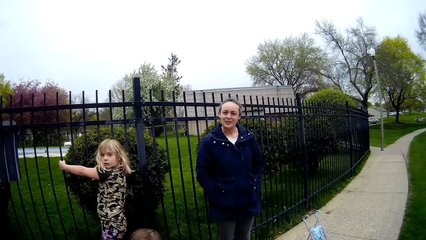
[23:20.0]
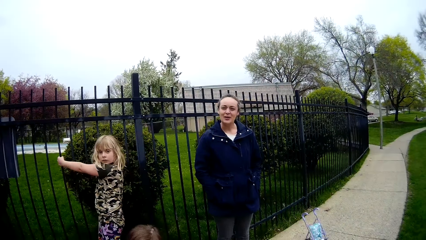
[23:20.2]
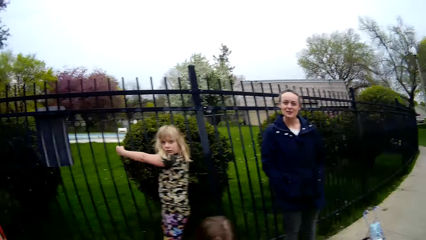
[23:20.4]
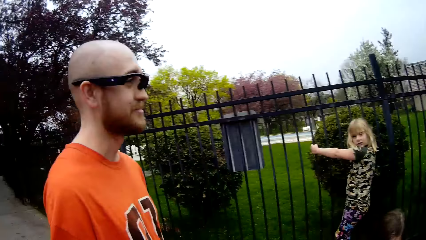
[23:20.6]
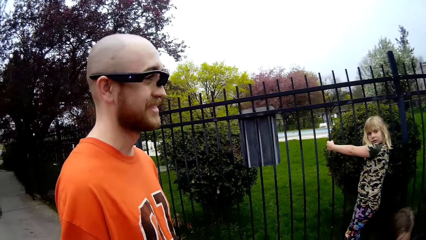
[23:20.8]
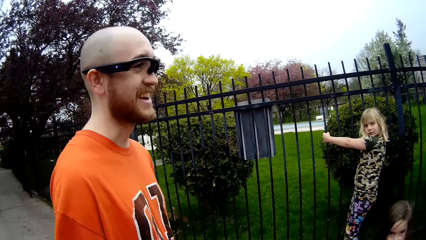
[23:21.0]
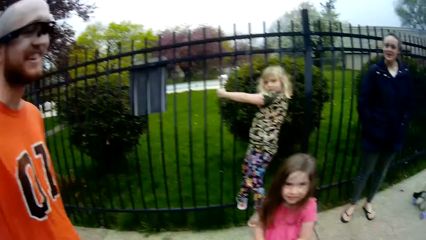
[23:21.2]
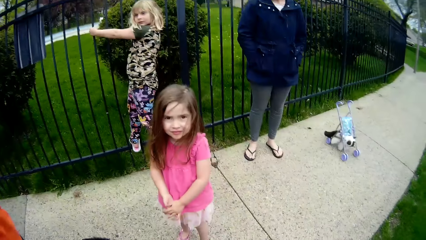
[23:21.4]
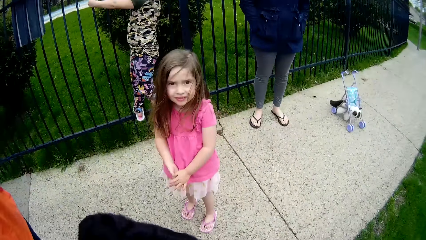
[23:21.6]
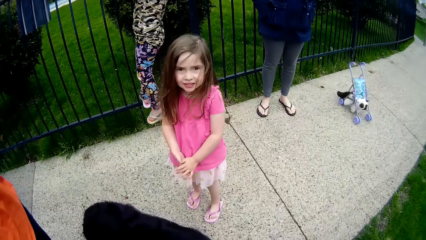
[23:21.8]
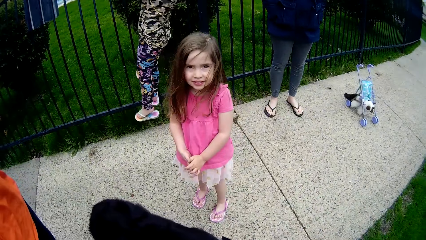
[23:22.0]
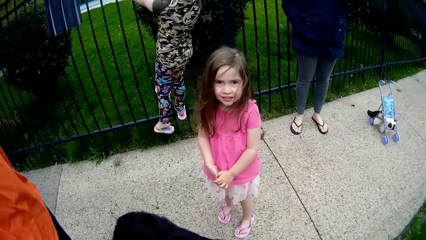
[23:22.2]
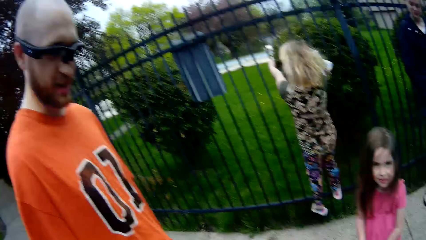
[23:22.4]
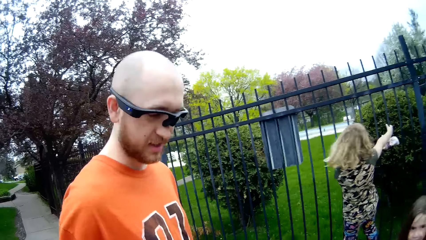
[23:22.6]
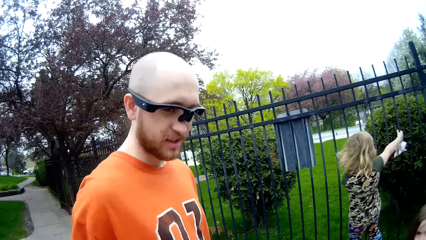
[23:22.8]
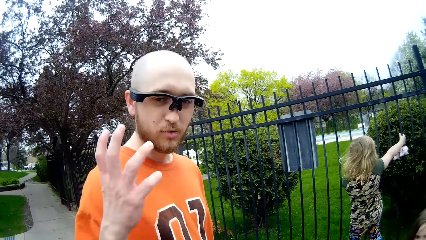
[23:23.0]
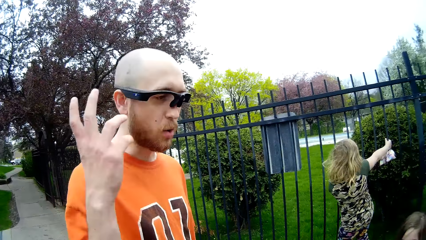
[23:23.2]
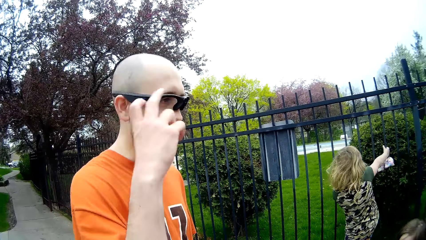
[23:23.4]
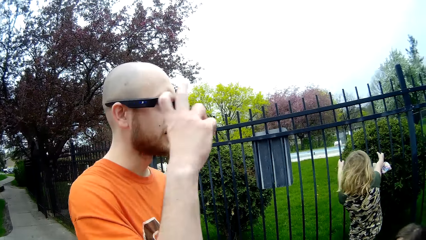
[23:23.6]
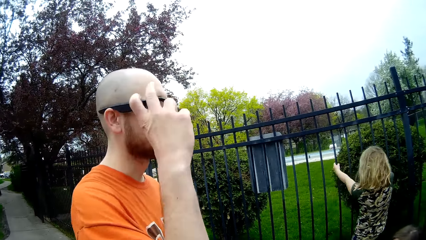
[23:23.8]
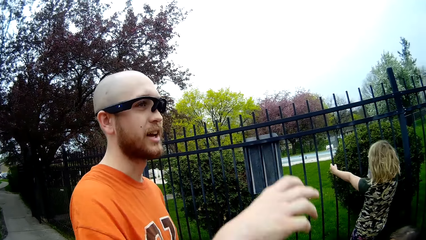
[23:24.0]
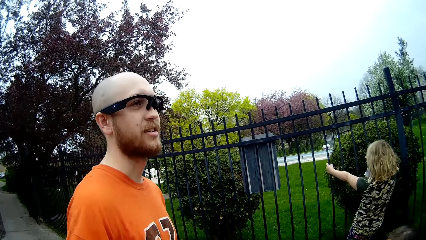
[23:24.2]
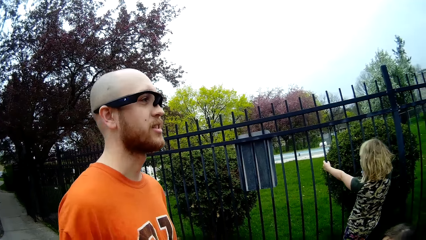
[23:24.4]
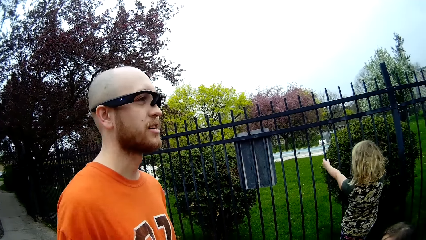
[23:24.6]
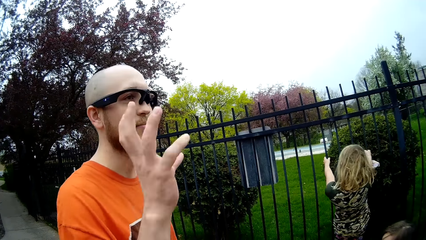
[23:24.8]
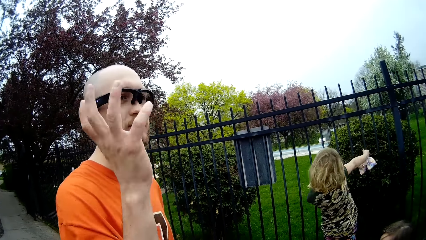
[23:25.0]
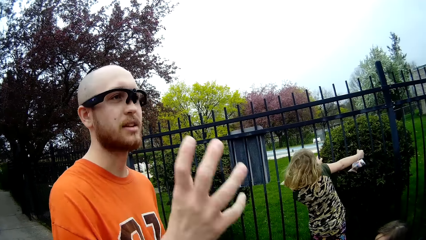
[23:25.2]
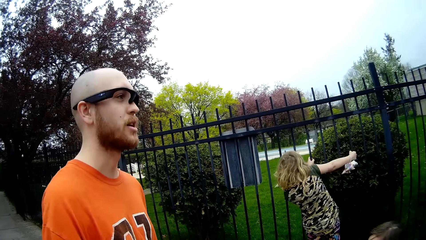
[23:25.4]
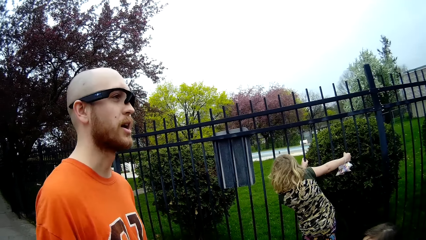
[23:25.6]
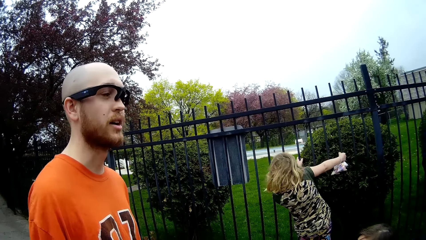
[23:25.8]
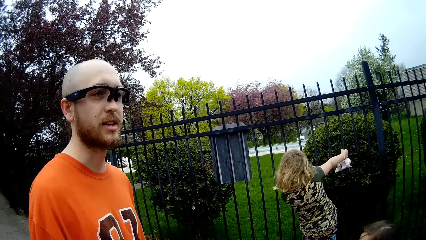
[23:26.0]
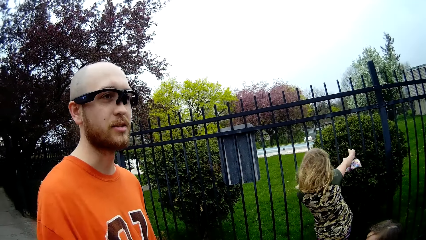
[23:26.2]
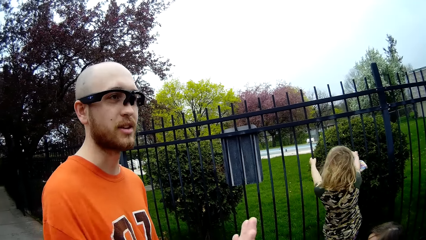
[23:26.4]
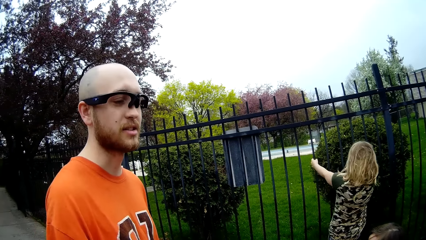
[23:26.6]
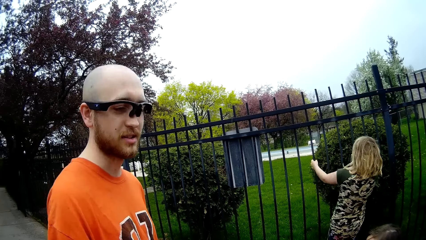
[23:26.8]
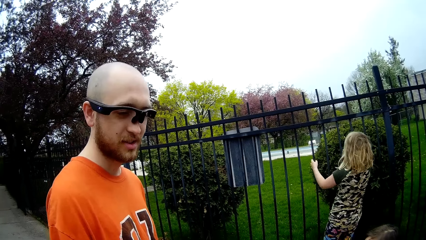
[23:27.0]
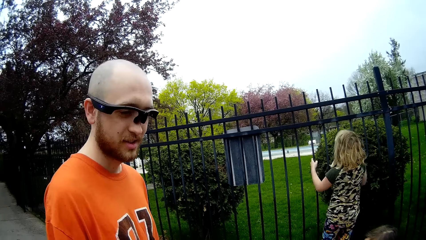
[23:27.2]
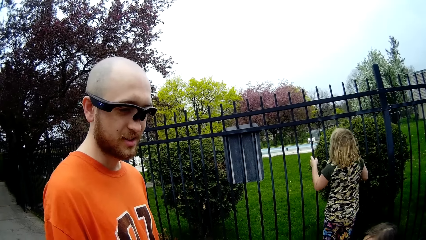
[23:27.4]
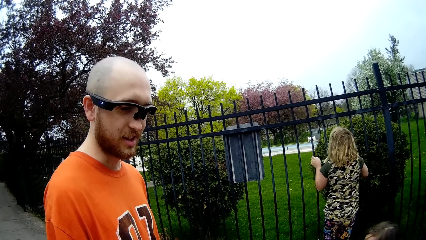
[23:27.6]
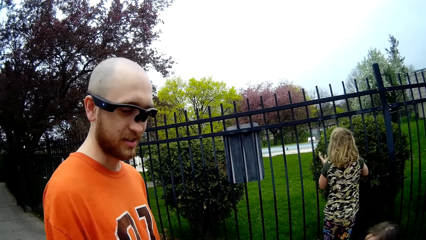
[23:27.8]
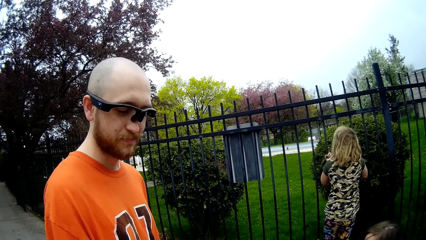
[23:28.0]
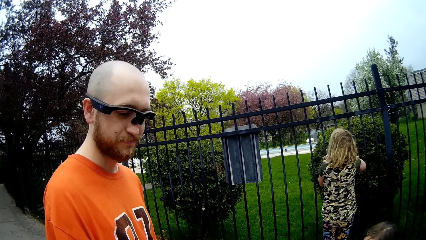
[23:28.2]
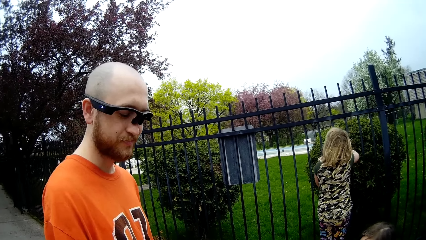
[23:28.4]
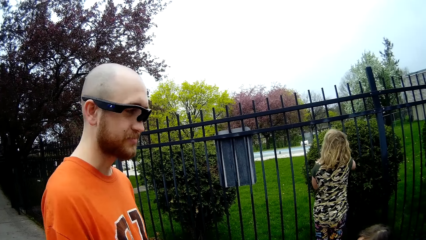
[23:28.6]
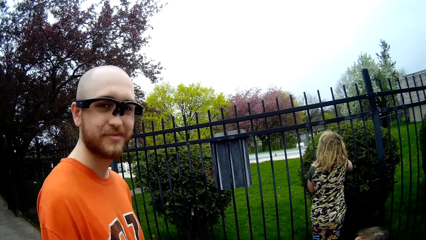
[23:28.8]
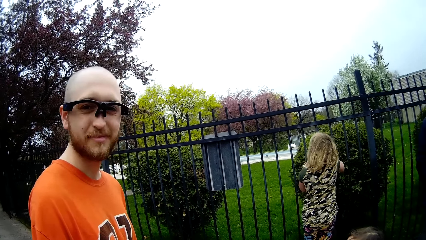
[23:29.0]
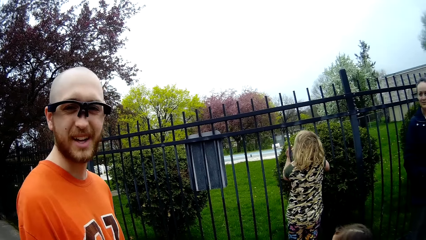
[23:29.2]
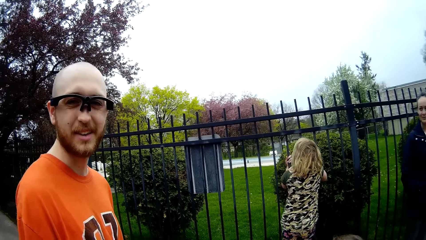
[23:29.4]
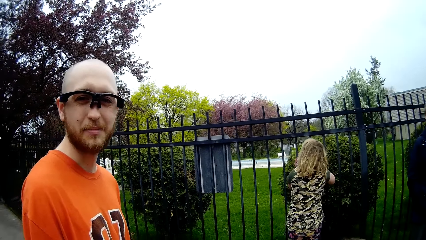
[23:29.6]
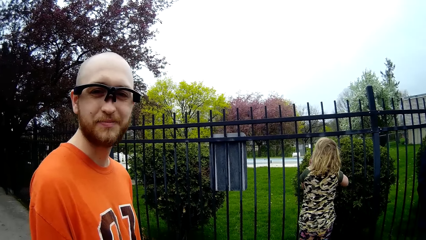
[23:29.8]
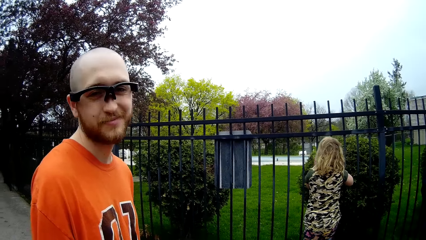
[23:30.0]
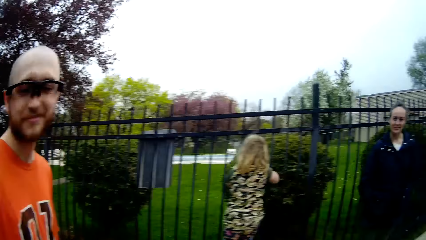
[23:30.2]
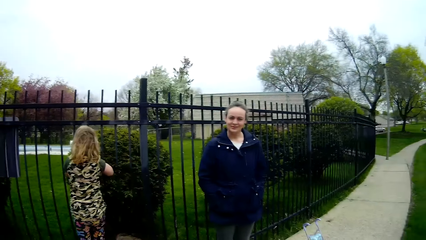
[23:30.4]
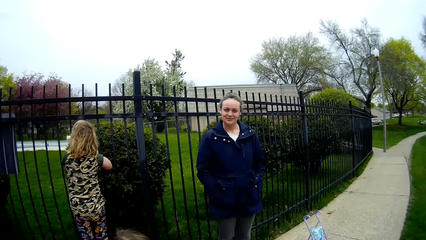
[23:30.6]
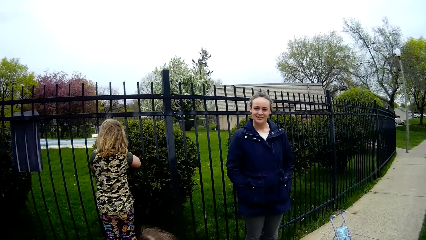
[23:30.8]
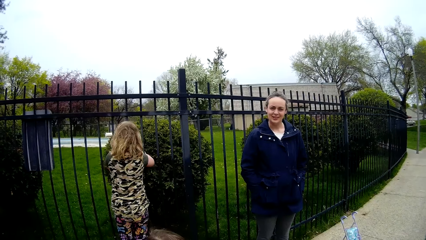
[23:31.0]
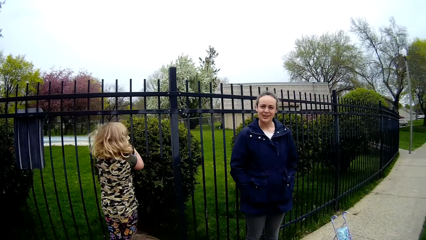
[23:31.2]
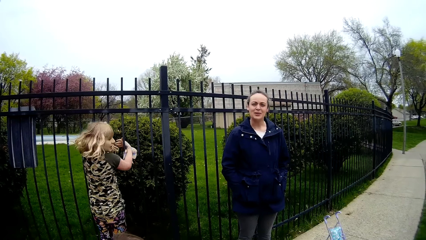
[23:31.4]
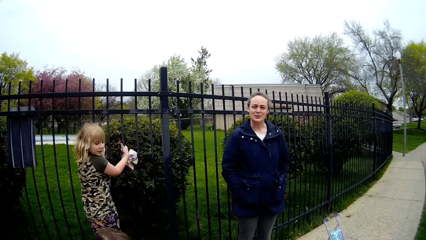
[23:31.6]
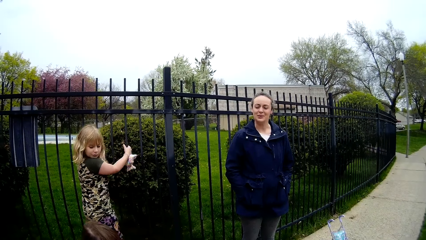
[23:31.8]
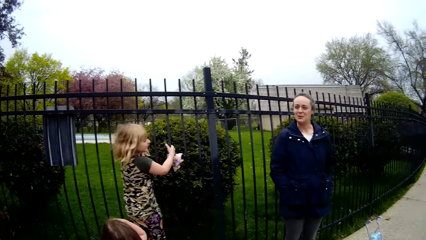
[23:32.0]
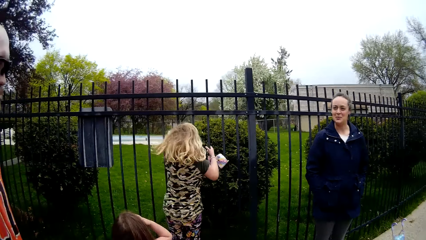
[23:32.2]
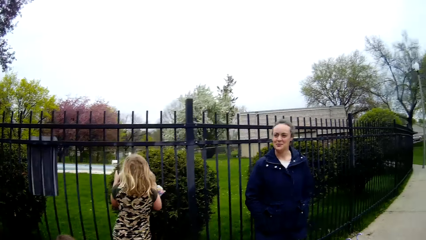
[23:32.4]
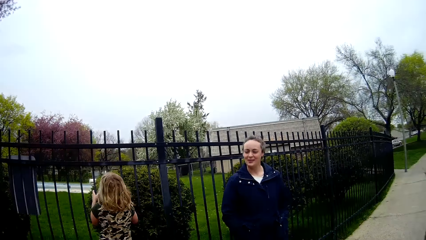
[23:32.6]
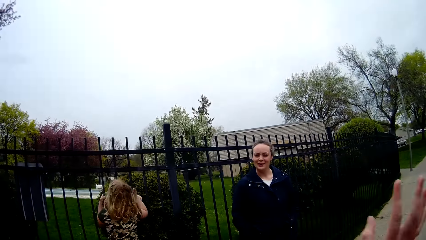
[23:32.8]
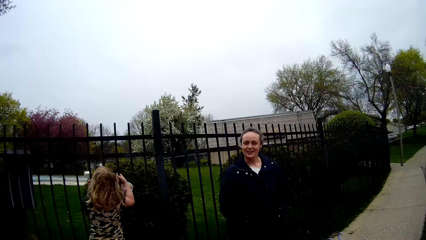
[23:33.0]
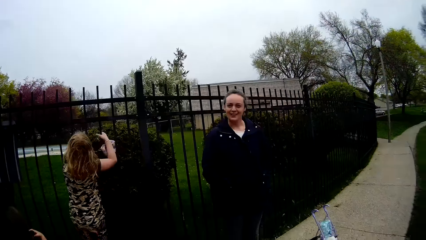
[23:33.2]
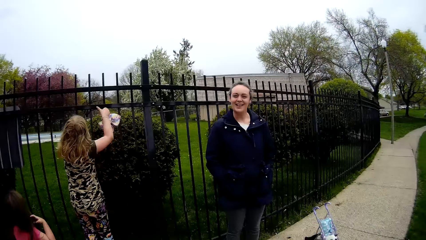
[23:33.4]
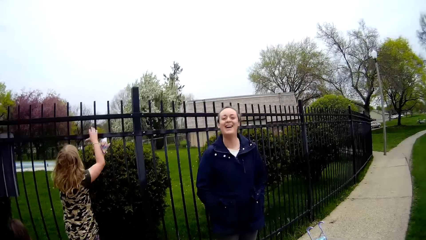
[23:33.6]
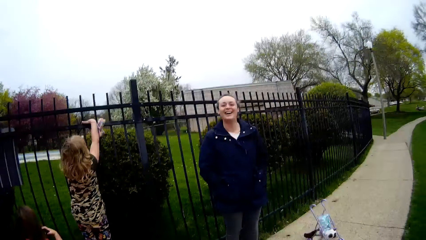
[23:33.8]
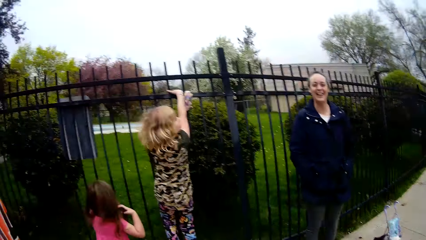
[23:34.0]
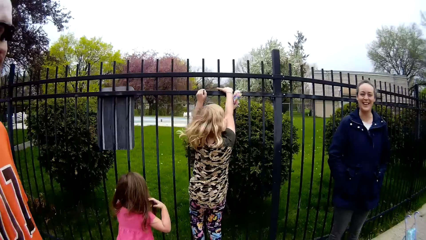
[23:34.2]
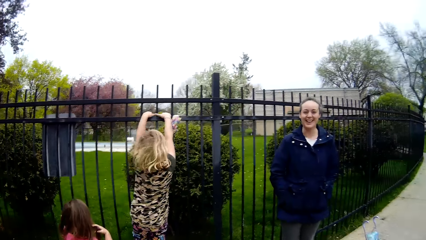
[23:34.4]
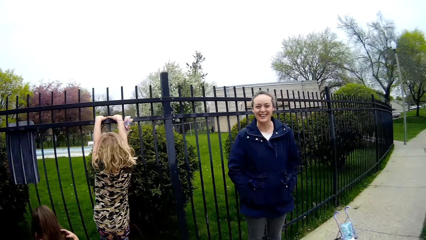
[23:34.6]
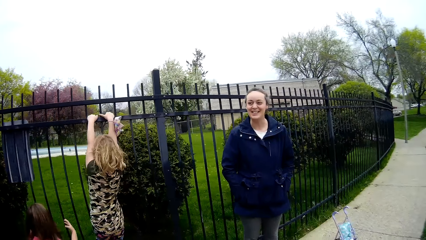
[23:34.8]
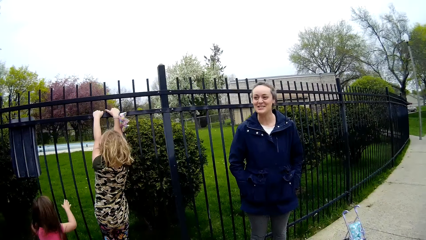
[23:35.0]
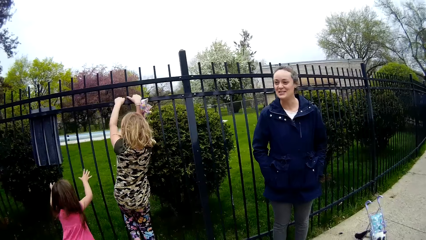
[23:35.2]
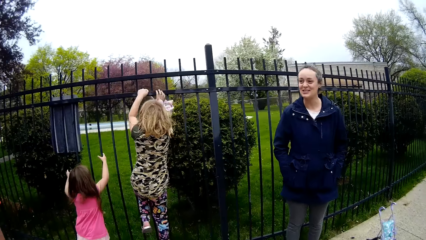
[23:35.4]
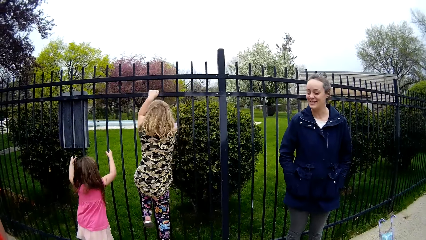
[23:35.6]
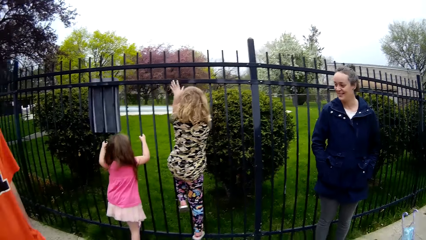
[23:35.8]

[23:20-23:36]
The camera wearer looks around. A man talks to people. The camera wearer talks to the people. A girl climbs the iron barricade.
